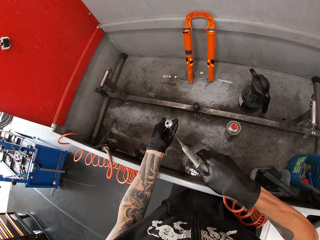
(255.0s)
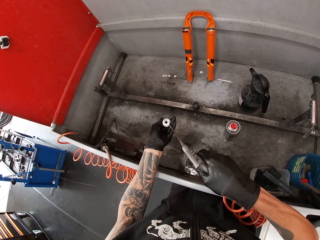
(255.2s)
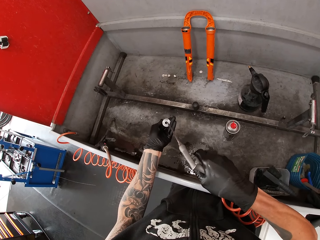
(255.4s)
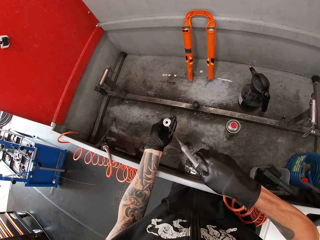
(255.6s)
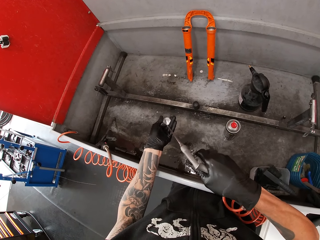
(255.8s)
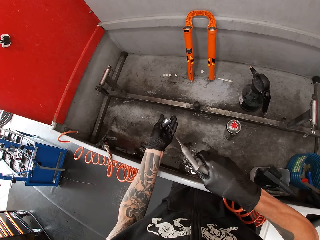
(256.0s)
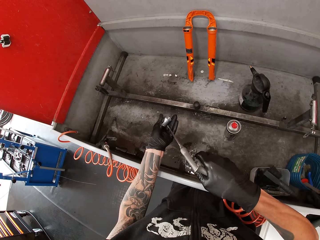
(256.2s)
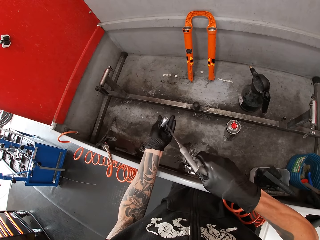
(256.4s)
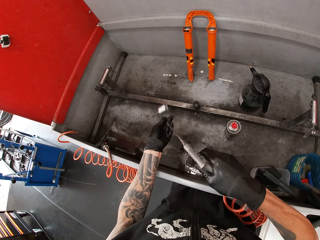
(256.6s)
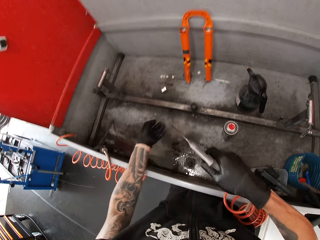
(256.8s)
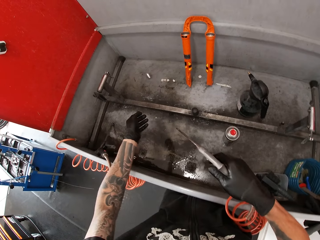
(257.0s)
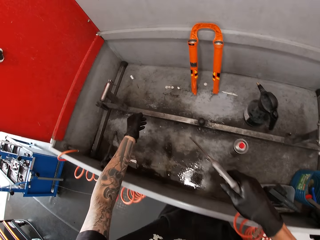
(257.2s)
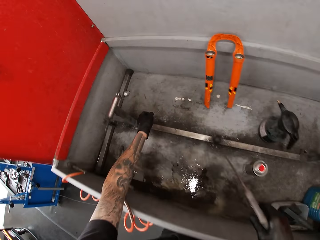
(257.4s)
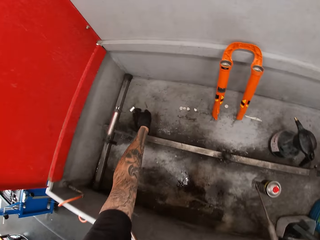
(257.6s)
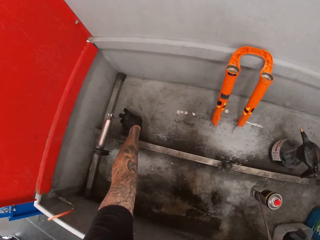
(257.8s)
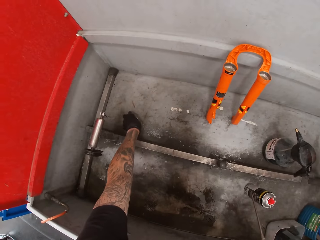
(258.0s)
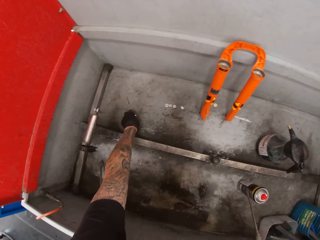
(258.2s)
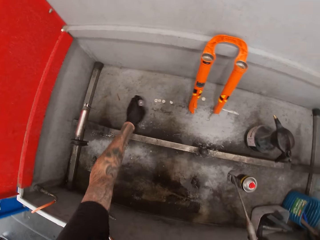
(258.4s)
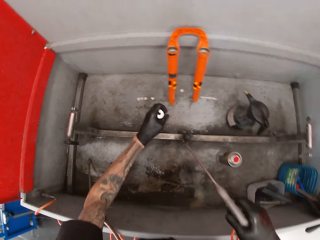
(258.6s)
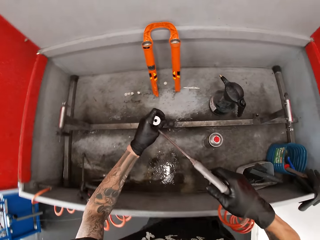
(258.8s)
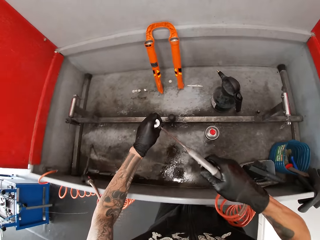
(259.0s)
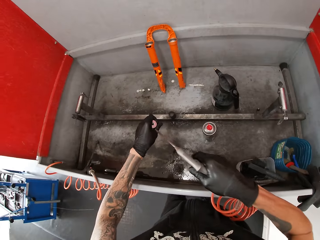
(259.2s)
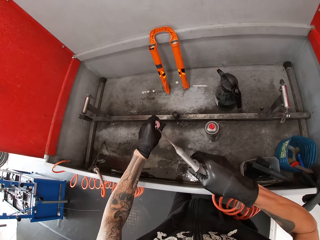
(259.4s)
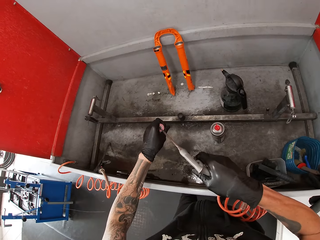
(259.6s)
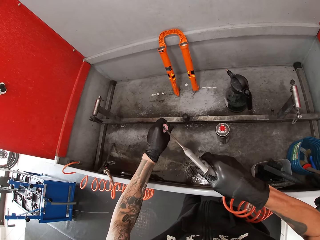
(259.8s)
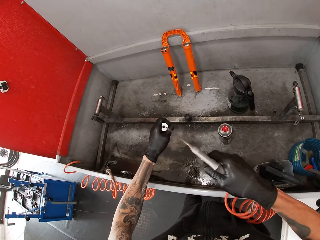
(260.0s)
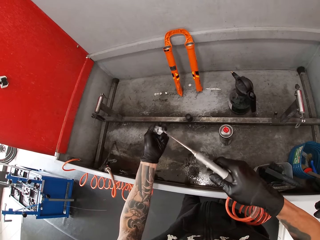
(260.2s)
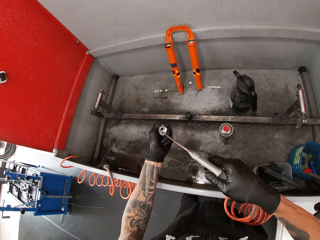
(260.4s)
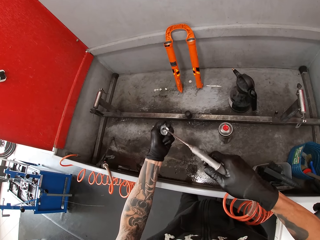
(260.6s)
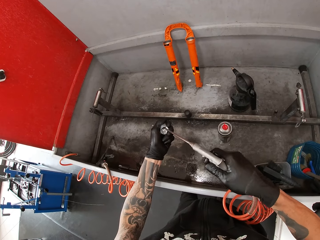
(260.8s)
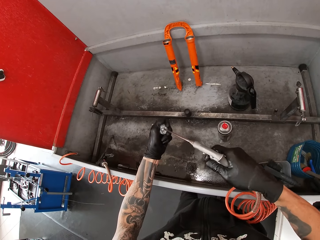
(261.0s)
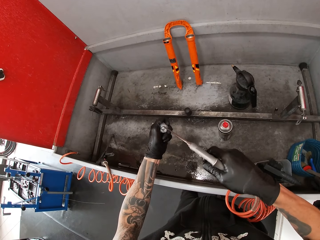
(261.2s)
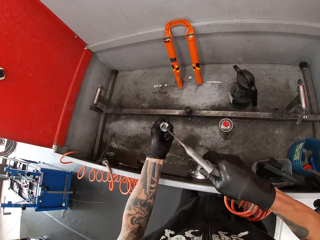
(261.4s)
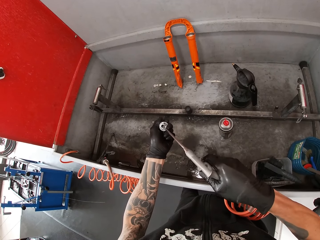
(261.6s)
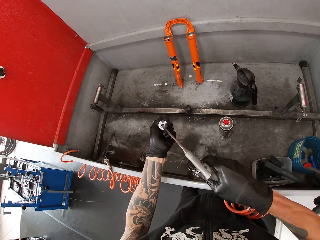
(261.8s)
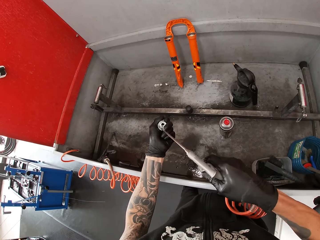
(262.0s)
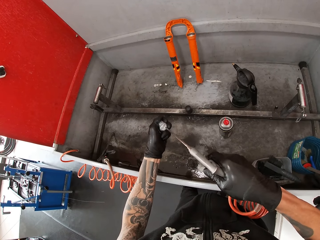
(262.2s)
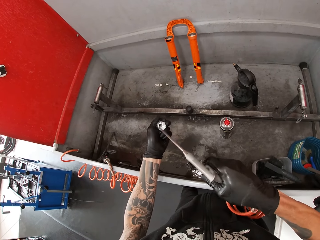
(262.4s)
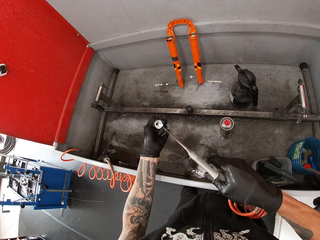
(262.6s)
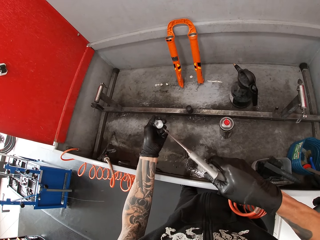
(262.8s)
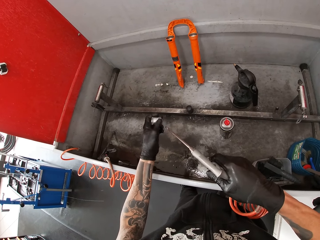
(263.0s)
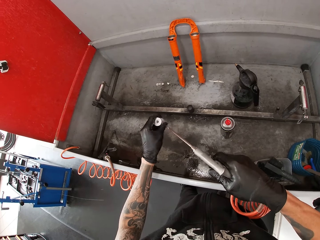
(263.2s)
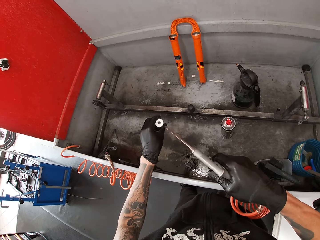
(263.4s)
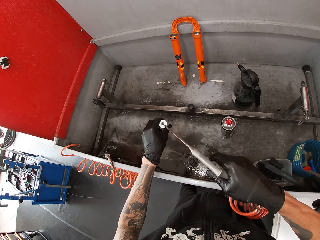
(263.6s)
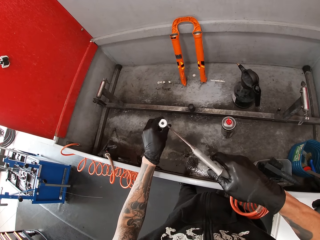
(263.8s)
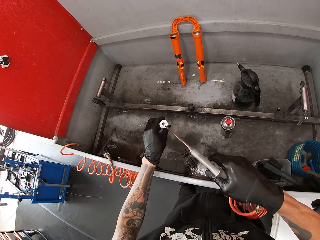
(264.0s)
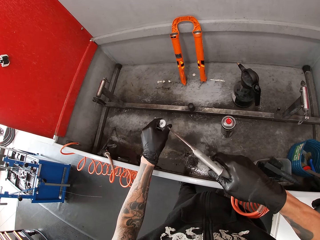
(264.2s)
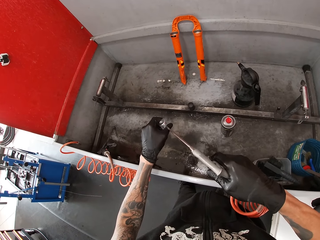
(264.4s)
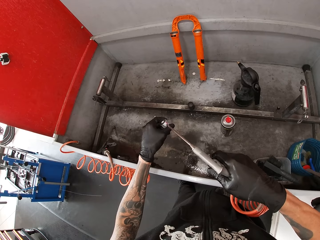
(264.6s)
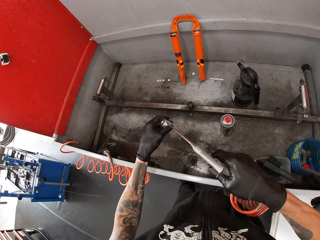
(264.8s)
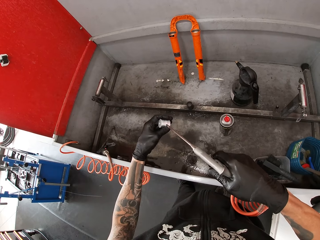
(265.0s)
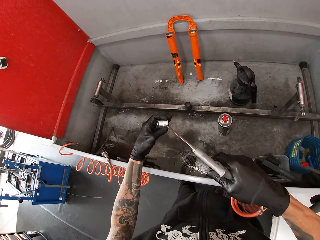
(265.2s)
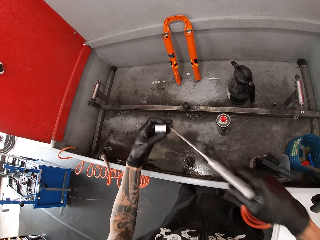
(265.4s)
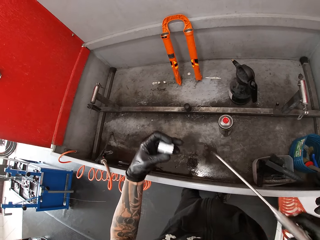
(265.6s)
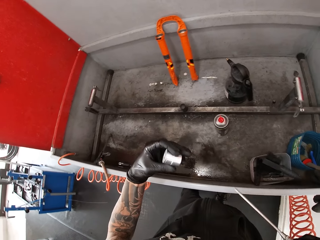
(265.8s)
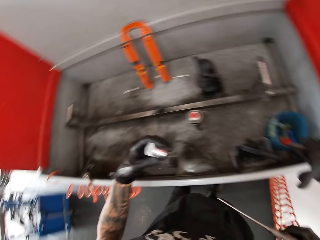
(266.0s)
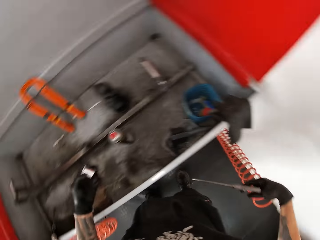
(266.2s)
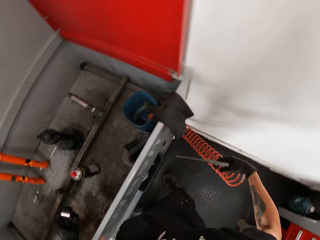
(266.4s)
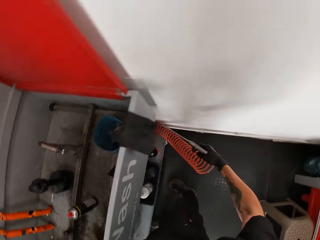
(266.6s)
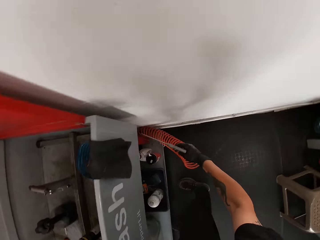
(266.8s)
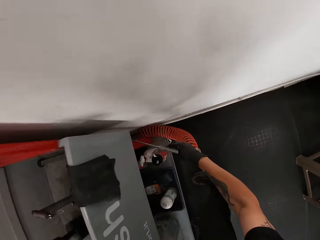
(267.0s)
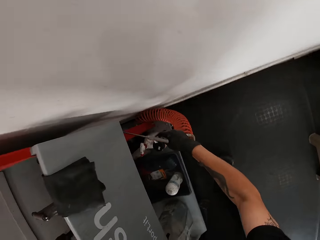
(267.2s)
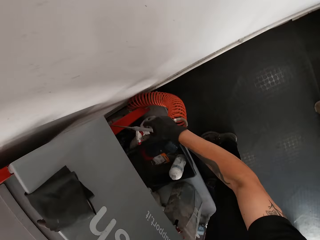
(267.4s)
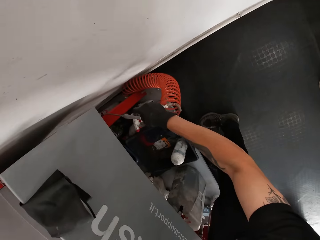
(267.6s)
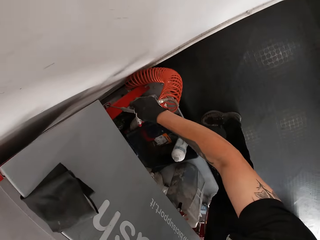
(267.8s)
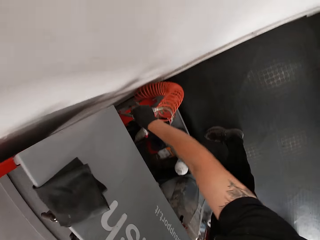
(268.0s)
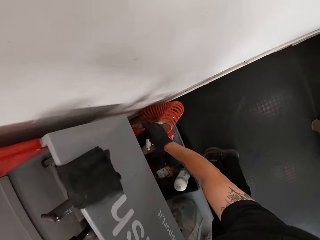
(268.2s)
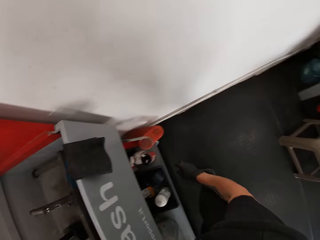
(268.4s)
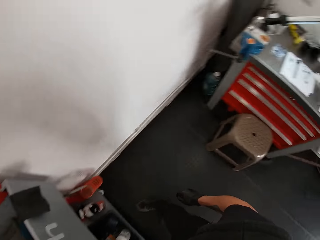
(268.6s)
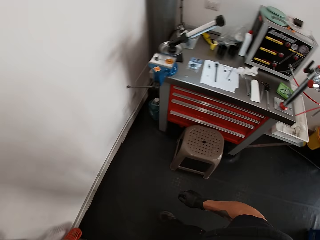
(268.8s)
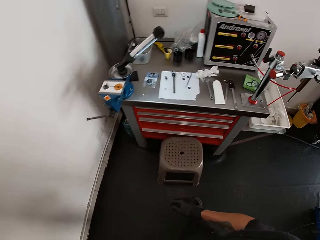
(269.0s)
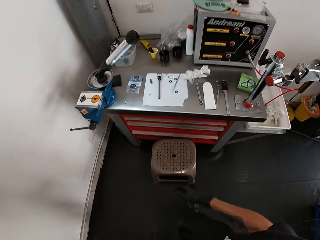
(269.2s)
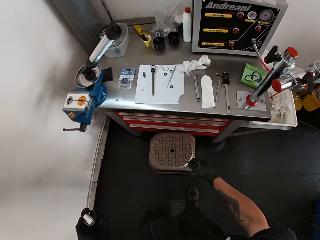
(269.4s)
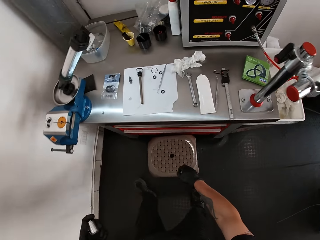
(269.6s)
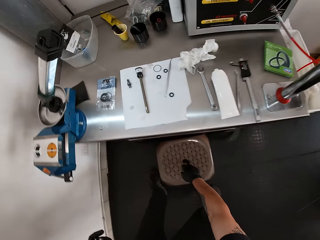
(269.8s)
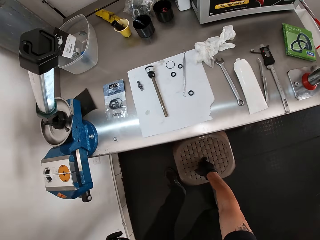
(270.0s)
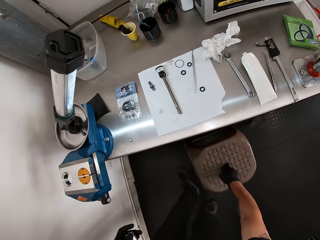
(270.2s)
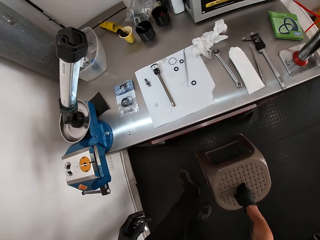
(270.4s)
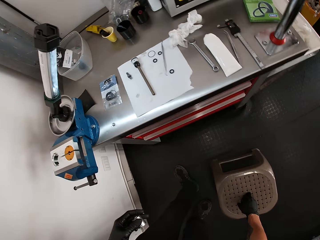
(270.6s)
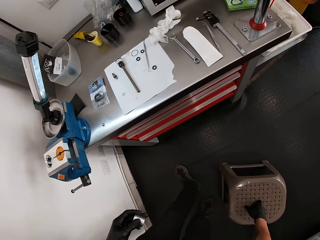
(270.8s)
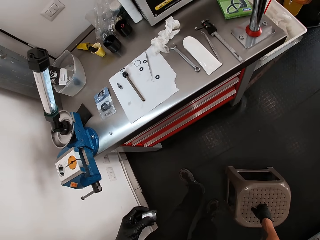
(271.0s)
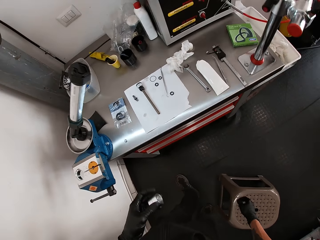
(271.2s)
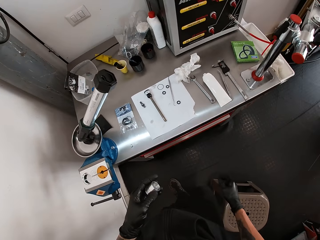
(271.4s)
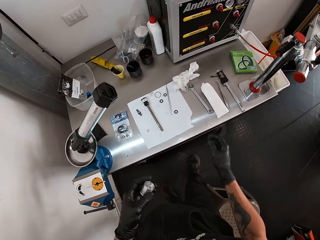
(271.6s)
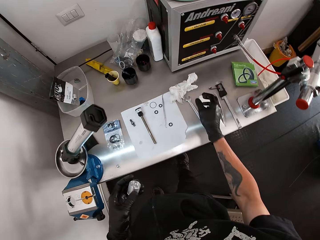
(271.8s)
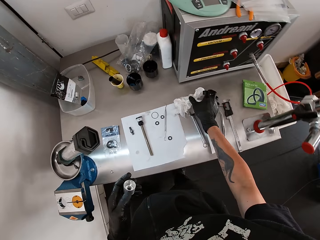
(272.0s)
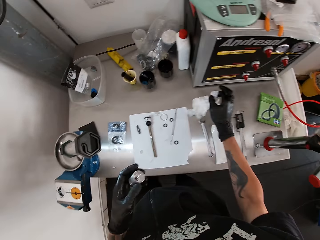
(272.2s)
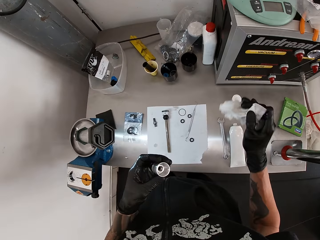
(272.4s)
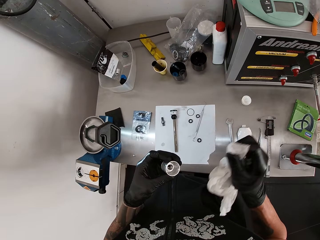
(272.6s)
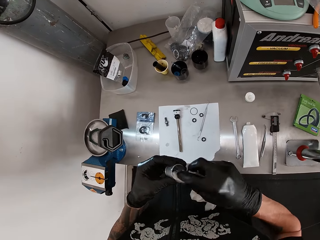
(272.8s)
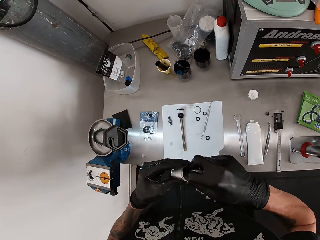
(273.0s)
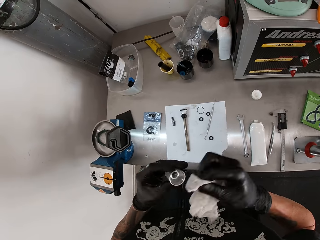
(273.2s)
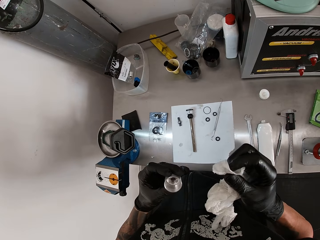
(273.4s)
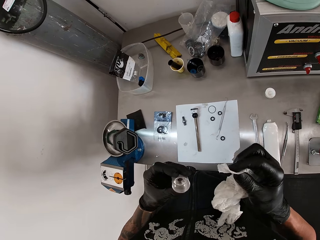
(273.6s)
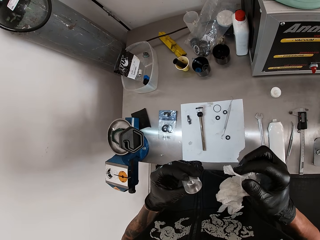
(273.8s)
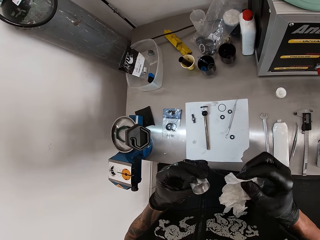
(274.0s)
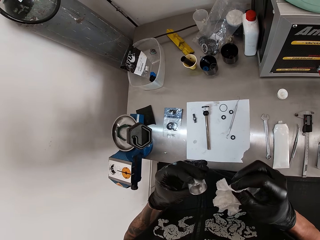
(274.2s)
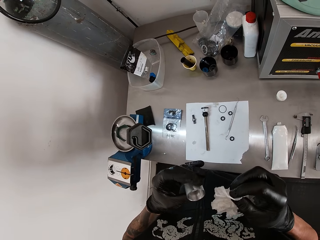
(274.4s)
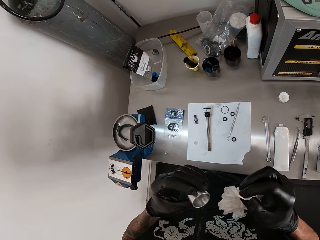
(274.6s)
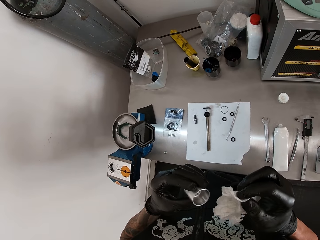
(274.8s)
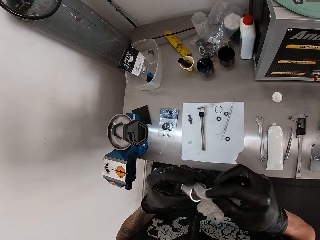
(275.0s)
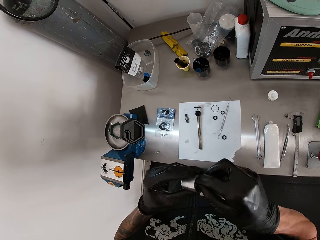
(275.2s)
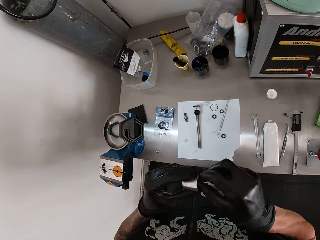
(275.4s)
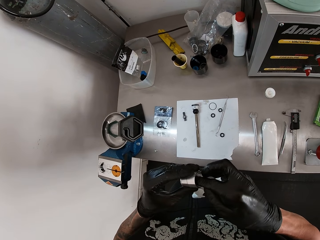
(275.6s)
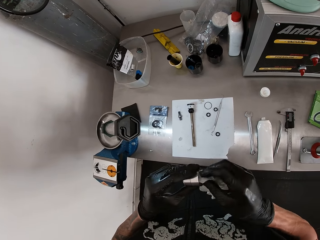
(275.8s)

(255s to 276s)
The camera wearer drops the small cylinder on the floor with his left hand. He cleans something. He picks the small cylinder from the floor with his left hand. He blows air into the small cylinder with the sprayer in his right hand. He drops the sprayer on the floor with his right hand. He touches something. He moves the stool on the floor with his right hand. He touches the stool. He picks the tissue paper from the work table with his right hand. He touches the tissue. He cleans the small cylinder with the tissue paper in his right hand.
